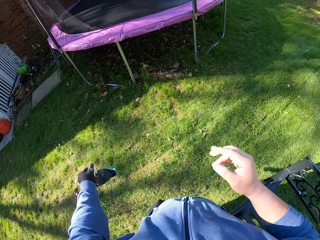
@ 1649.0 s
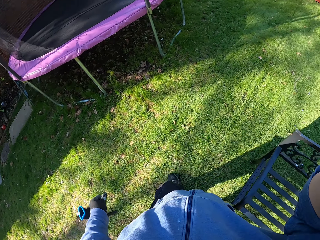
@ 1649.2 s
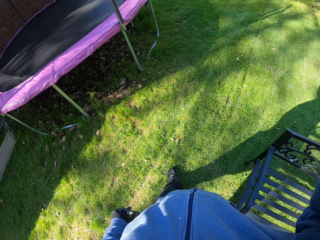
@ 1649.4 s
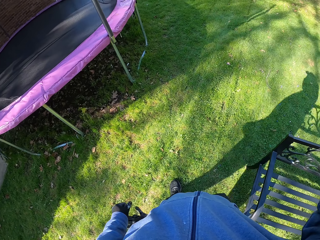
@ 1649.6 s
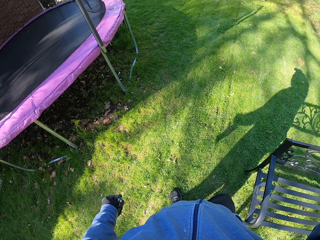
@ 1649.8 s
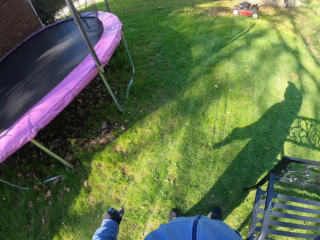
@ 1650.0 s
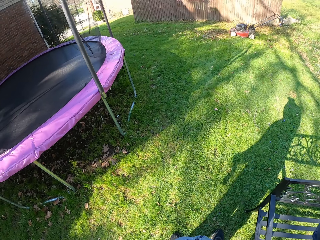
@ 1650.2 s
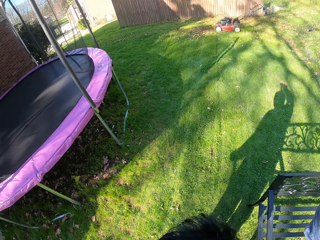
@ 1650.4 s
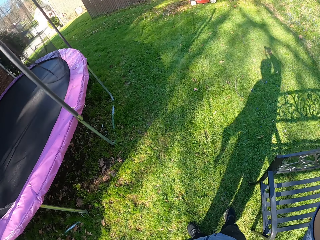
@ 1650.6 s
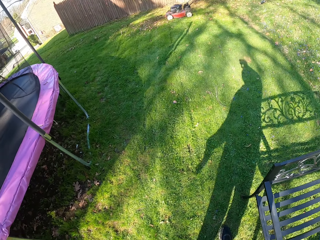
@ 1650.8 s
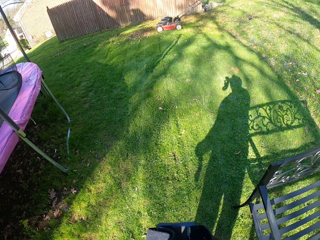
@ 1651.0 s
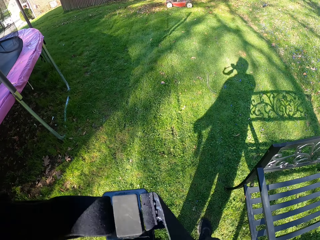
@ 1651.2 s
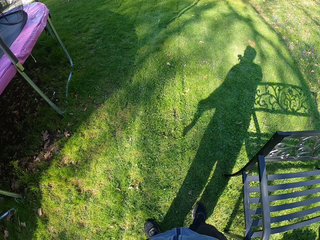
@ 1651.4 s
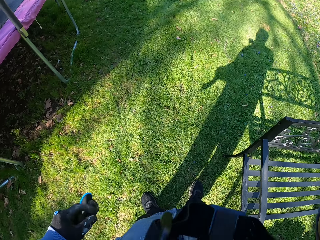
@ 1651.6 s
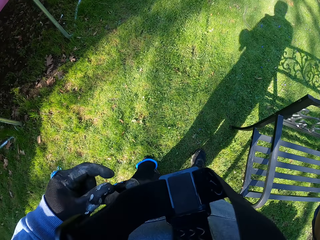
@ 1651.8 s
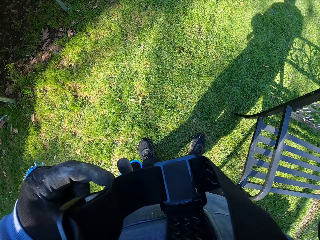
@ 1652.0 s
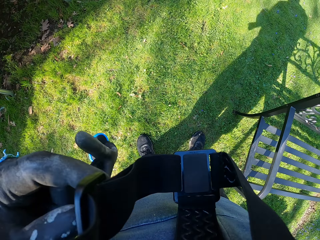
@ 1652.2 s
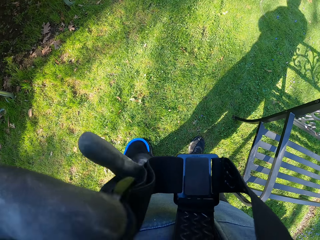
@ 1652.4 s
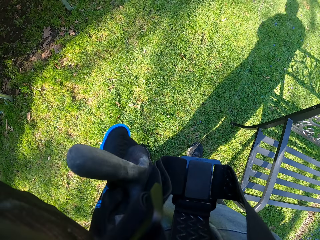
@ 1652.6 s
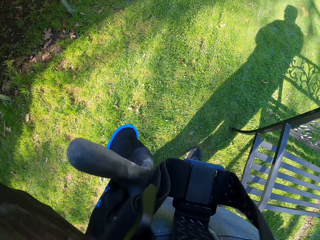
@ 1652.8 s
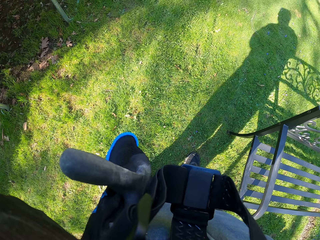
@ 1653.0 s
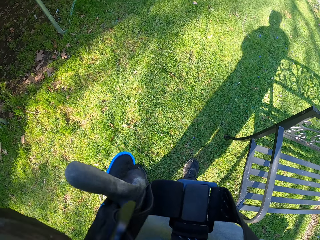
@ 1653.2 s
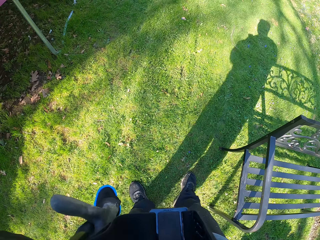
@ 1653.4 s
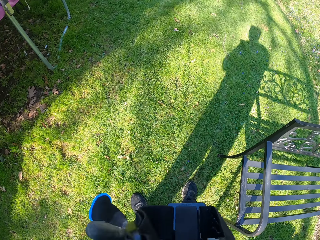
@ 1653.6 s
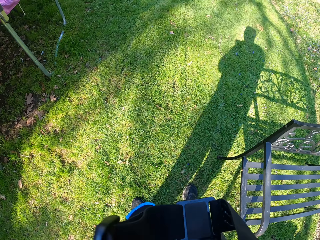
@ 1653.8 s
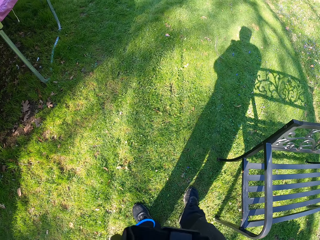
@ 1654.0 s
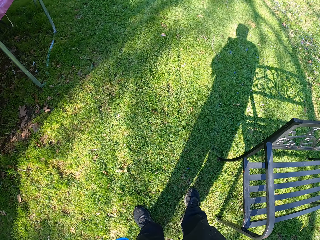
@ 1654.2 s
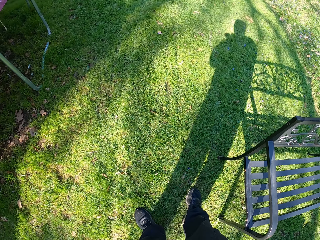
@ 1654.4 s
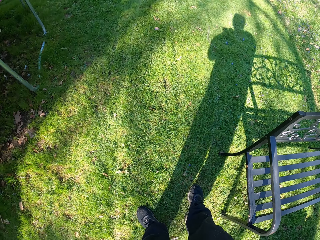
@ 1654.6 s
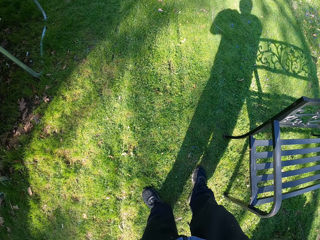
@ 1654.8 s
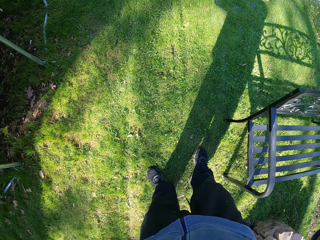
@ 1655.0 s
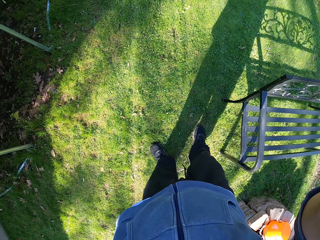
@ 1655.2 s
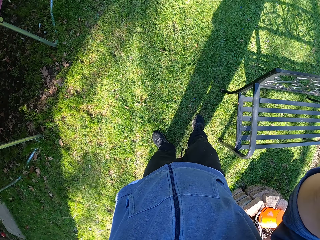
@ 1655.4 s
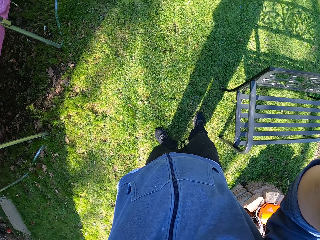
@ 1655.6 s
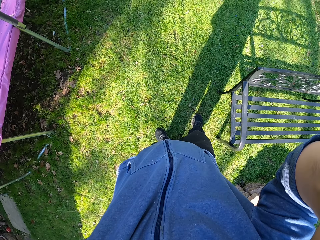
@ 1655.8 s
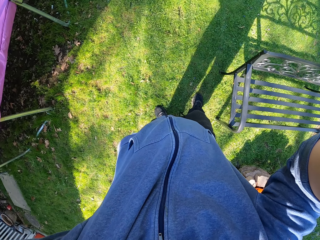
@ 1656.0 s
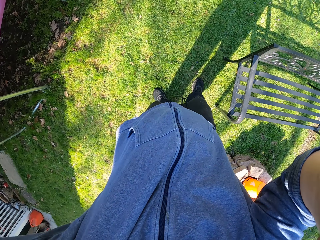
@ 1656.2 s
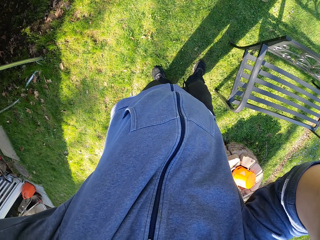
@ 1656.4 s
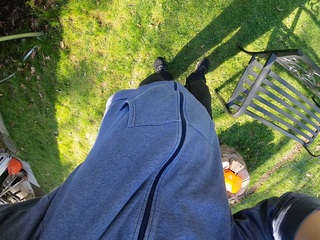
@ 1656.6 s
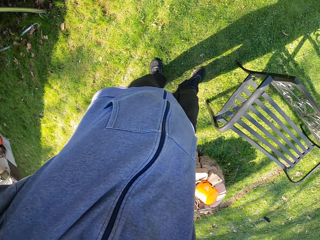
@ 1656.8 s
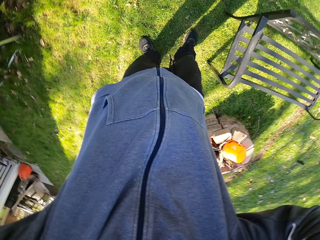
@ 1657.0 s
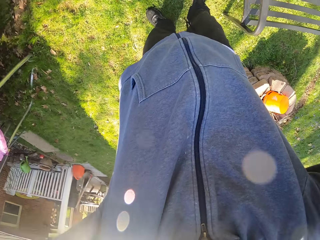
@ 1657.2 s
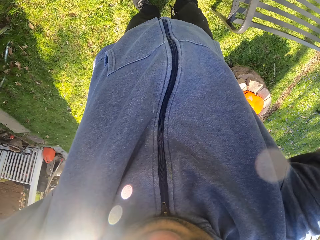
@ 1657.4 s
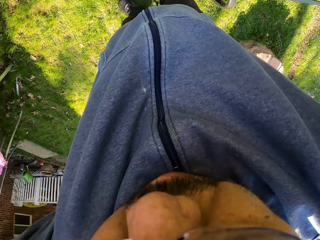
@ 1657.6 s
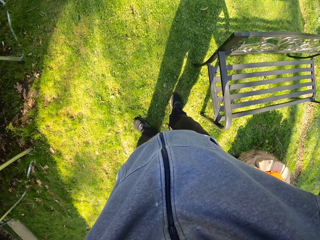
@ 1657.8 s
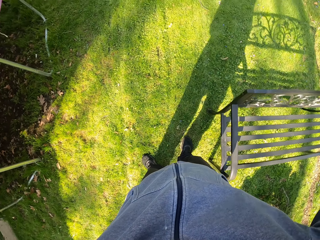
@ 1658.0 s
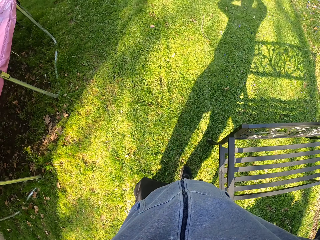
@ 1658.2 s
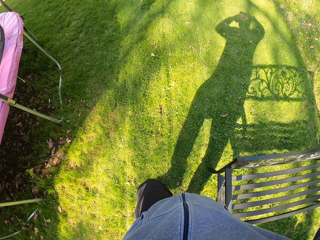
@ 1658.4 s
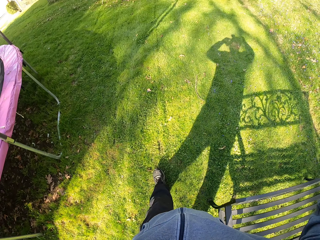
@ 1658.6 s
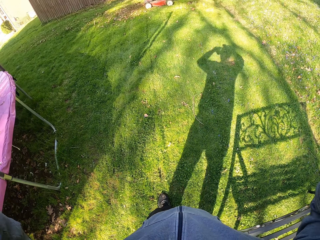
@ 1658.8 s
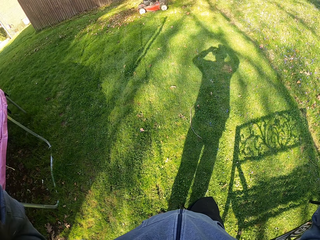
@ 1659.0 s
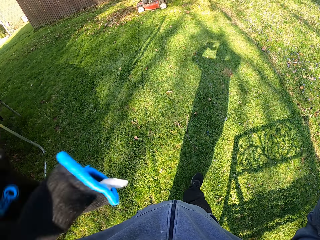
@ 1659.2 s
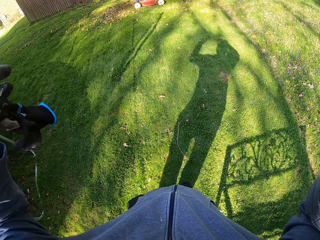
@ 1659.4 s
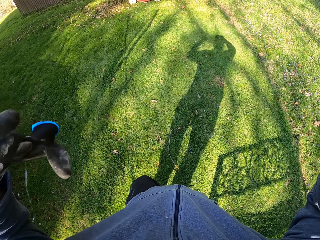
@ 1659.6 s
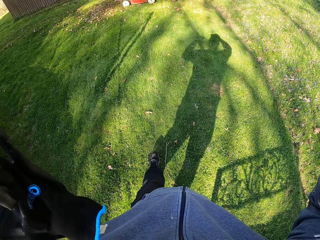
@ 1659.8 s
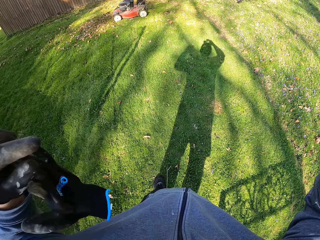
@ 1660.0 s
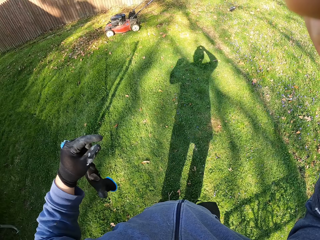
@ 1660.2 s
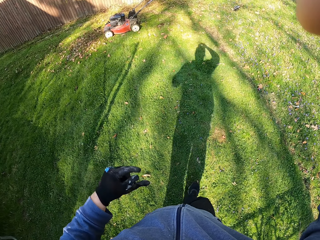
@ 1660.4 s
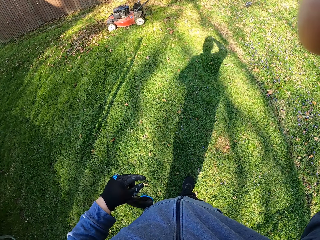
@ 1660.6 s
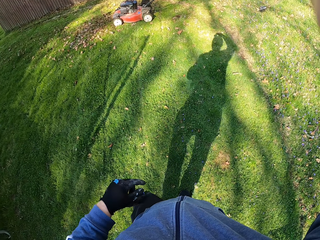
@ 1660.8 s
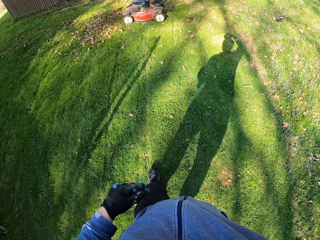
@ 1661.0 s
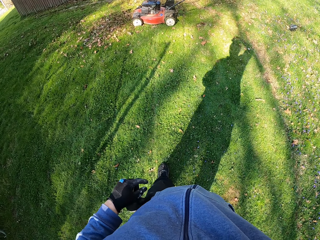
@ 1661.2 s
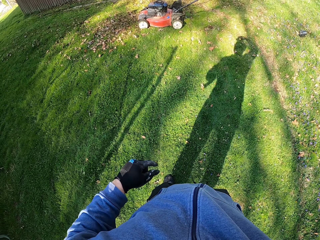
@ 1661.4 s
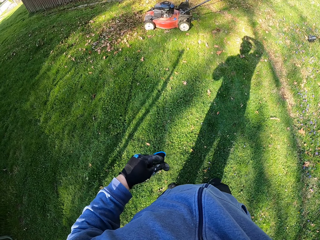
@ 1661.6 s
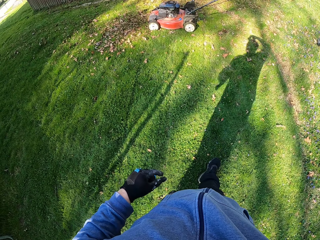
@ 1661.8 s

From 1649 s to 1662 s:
The camera wearer takes off his camera. He adjusts the camera. He puts on the camera. He adjusts the camera. He walks towards the lawn mower.

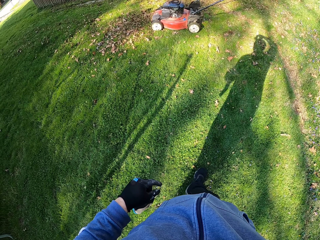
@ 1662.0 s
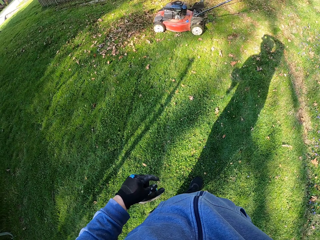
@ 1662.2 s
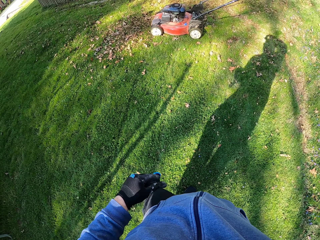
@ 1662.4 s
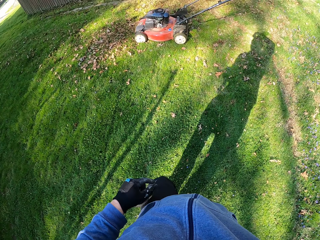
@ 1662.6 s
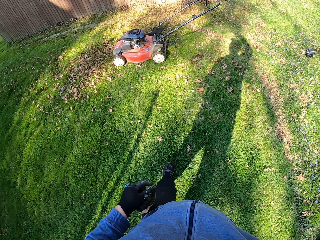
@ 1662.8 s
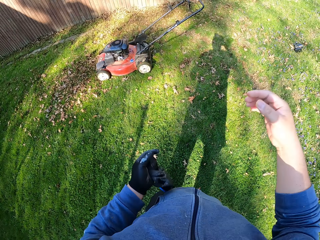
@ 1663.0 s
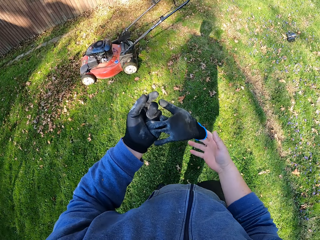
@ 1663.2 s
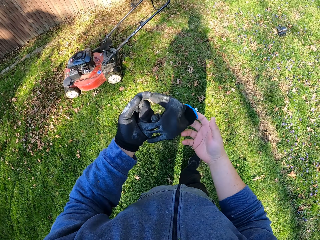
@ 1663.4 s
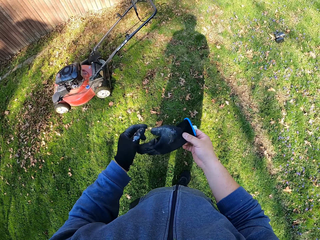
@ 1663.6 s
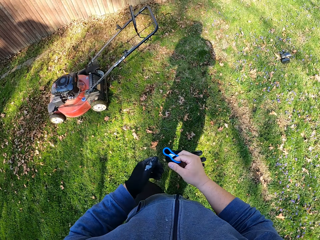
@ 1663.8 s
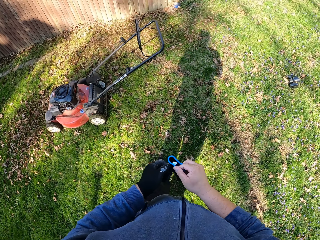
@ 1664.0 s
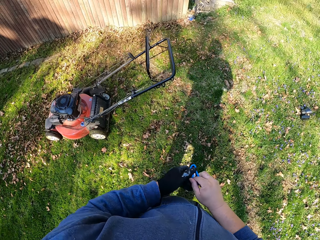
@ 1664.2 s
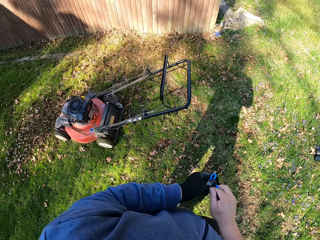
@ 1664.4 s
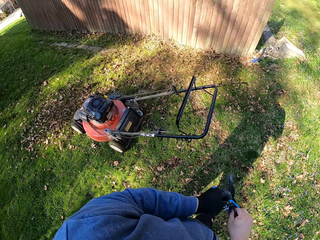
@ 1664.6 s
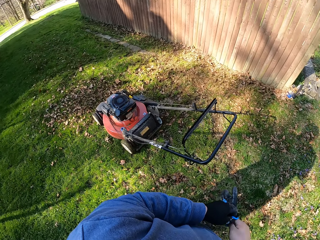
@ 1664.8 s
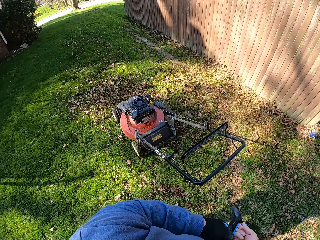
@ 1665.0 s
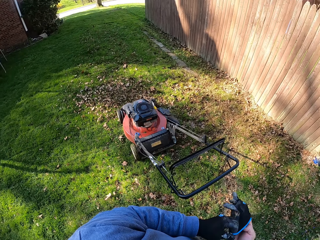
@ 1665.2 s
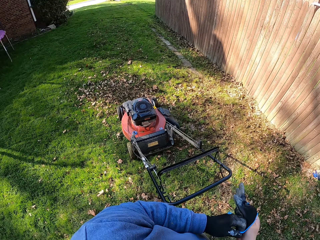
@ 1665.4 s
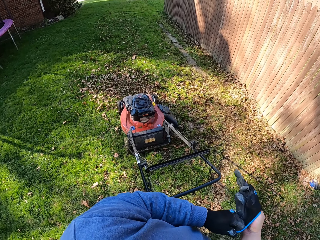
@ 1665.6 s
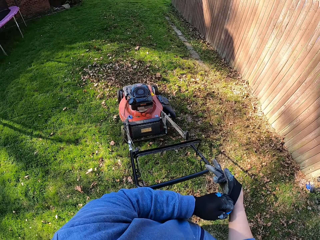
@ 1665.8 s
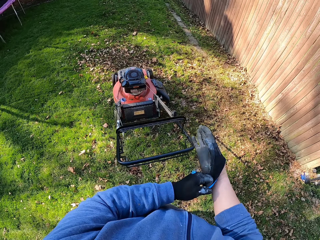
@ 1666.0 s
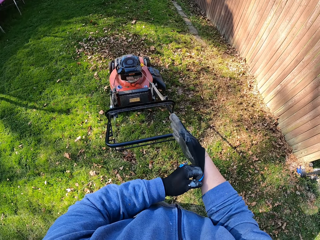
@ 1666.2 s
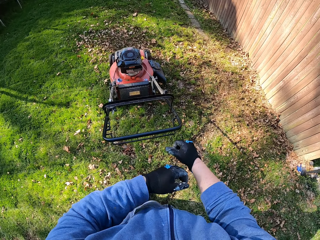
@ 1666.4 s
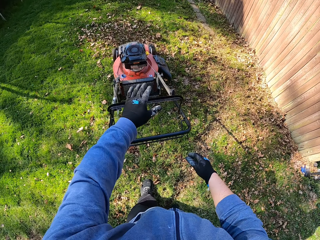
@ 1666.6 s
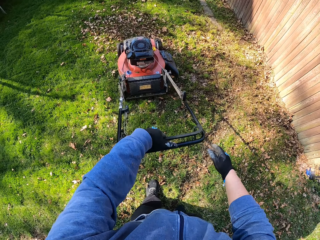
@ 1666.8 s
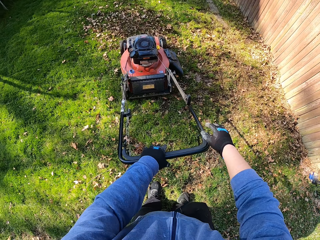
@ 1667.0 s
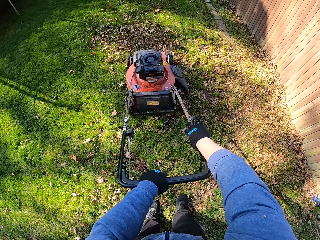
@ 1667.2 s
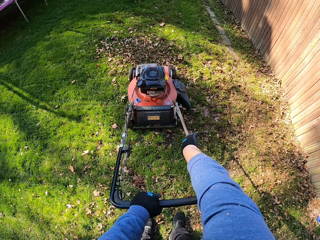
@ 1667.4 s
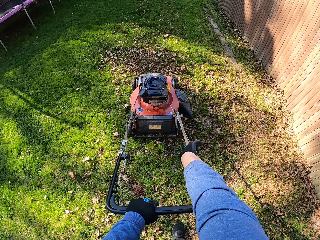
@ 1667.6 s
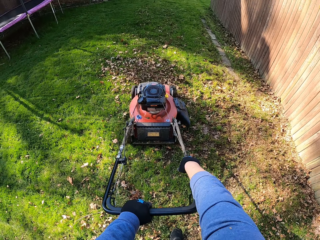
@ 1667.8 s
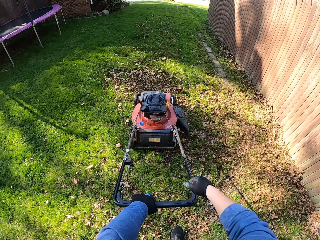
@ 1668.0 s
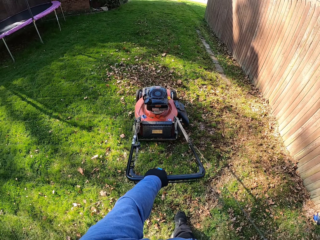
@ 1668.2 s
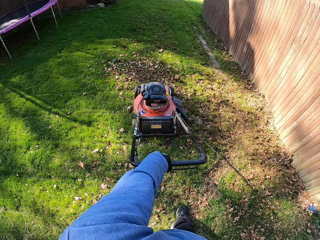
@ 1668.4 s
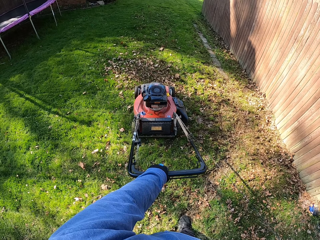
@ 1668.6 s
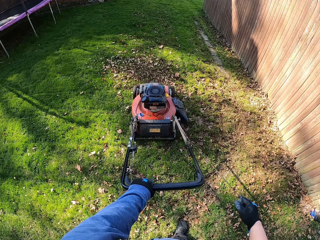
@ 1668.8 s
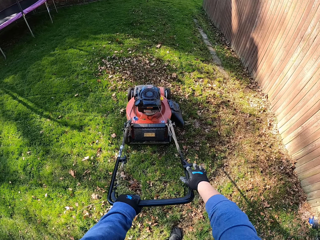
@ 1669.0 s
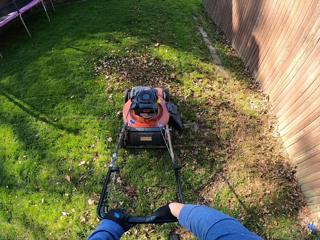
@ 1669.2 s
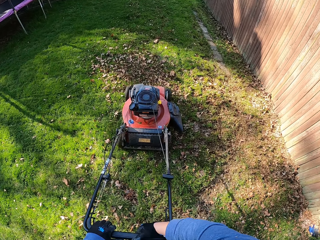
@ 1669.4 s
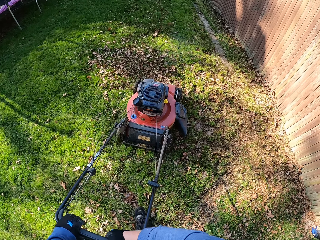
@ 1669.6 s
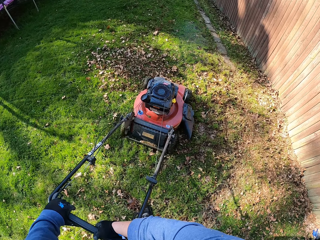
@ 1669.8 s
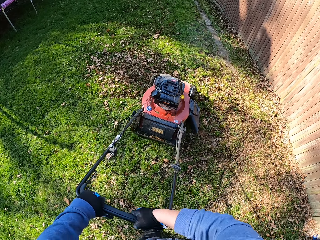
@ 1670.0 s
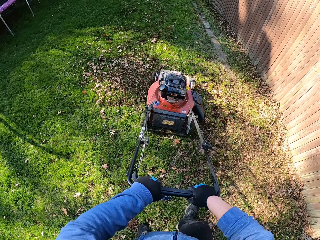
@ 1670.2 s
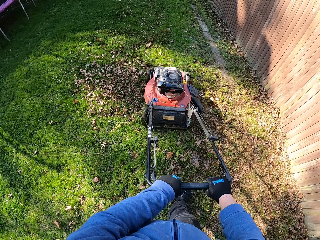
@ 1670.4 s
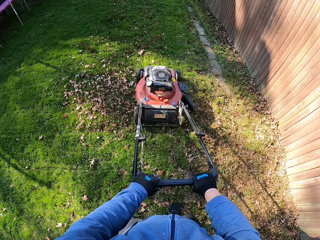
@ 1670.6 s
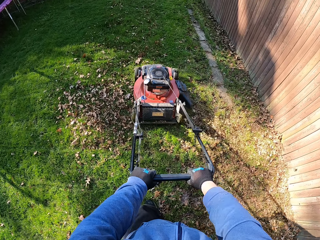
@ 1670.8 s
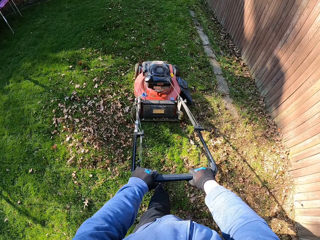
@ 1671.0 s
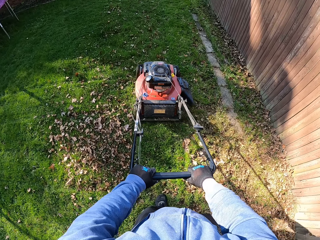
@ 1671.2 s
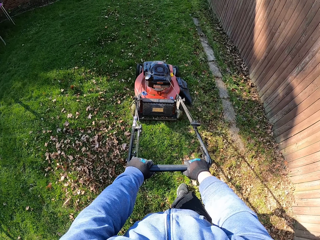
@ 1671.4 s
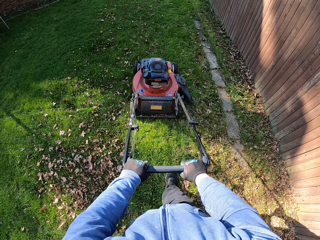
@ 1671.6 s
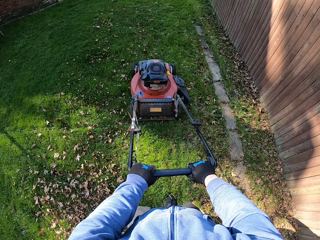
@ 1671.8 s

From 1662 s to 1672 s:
The camera wearer adjusts the glove. They wear the hand glove. They adjust the lawn mower and turn on the lawn mower. They hold the lawn mower with both hands. They cut grass with the lawn mower.
